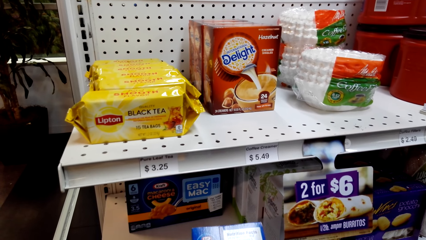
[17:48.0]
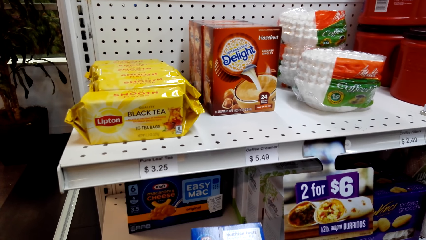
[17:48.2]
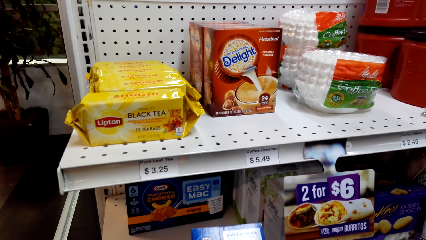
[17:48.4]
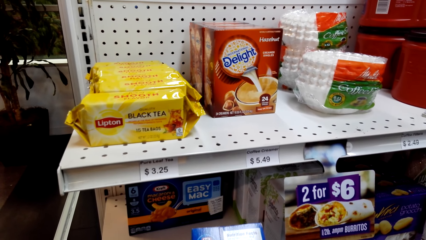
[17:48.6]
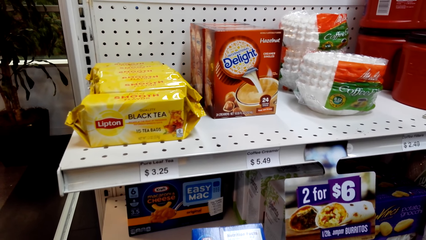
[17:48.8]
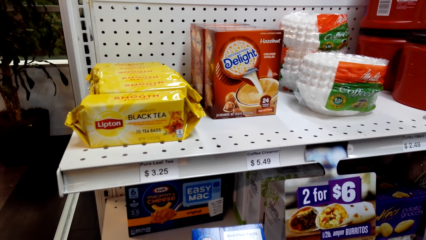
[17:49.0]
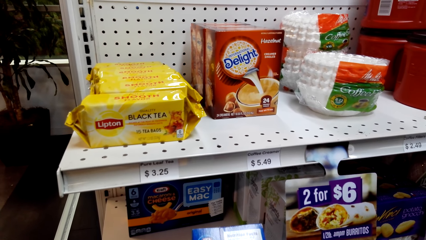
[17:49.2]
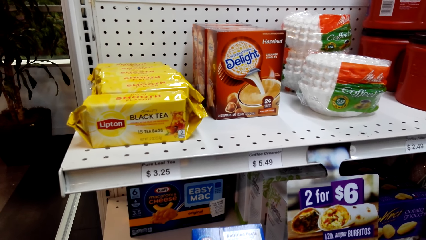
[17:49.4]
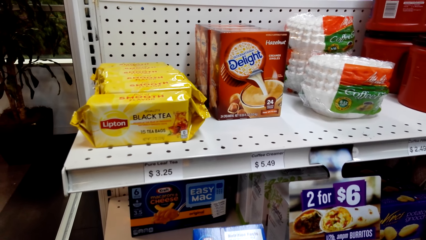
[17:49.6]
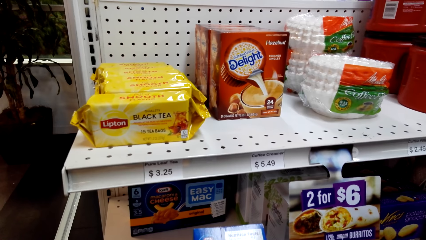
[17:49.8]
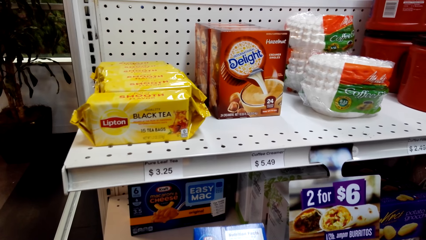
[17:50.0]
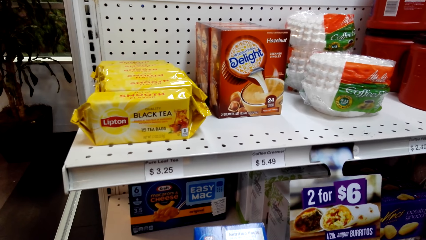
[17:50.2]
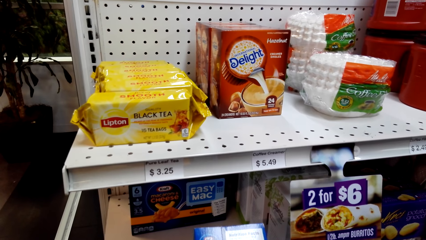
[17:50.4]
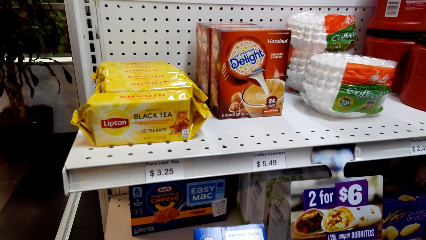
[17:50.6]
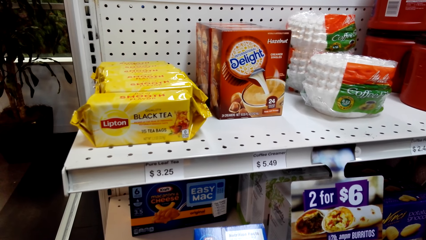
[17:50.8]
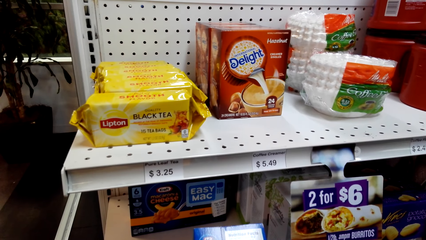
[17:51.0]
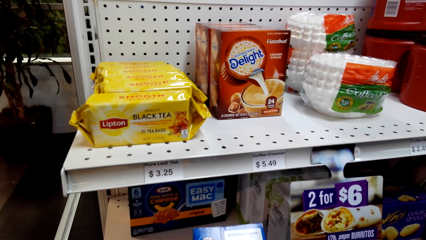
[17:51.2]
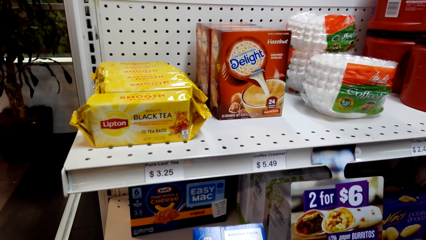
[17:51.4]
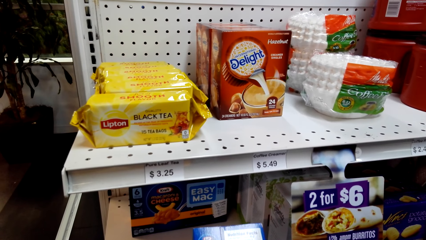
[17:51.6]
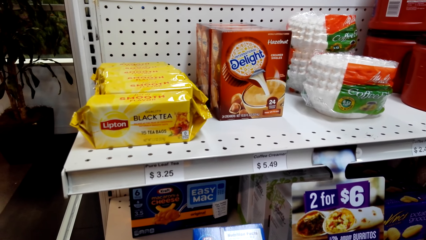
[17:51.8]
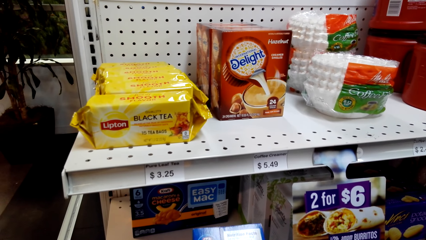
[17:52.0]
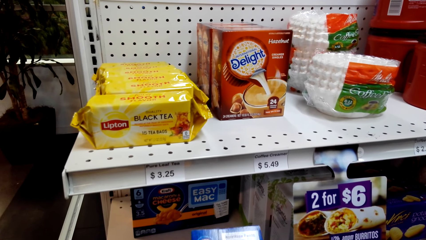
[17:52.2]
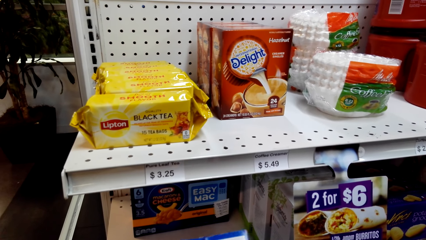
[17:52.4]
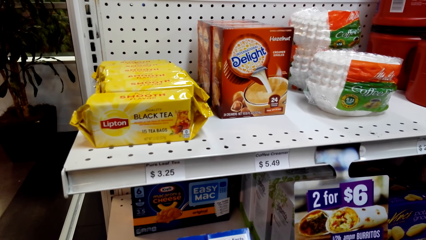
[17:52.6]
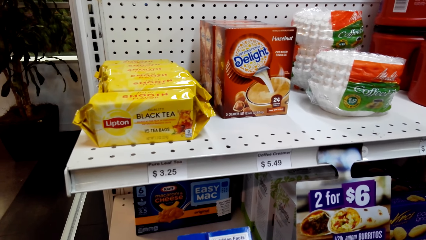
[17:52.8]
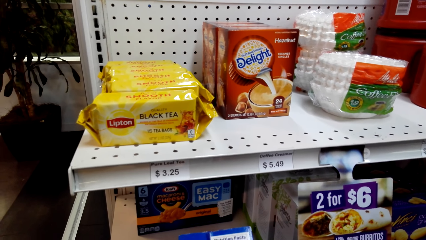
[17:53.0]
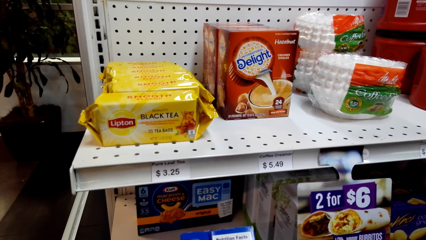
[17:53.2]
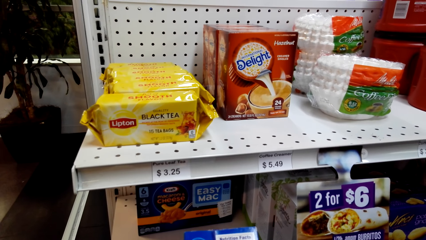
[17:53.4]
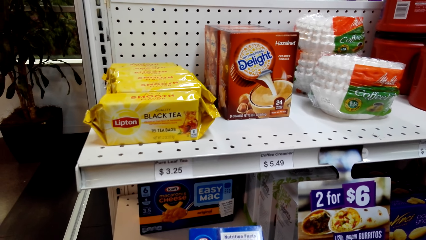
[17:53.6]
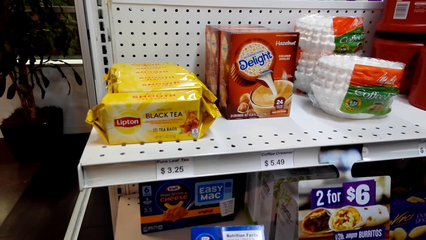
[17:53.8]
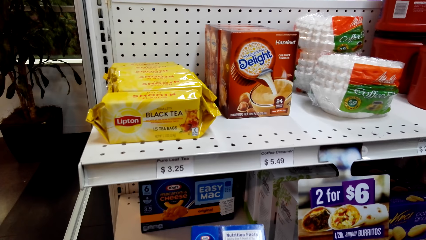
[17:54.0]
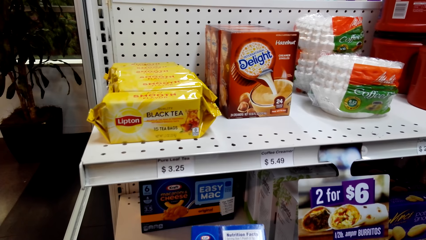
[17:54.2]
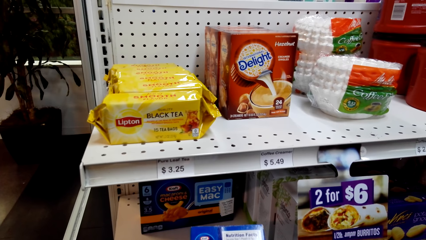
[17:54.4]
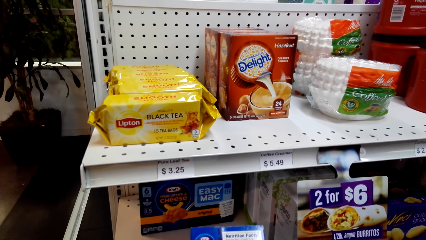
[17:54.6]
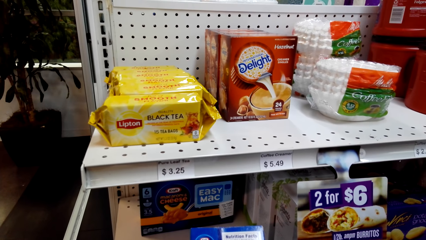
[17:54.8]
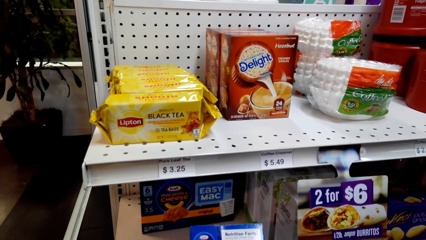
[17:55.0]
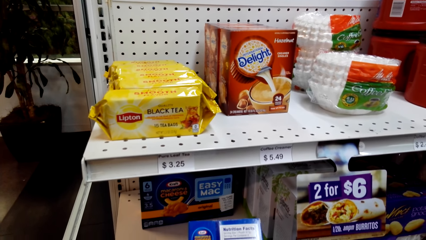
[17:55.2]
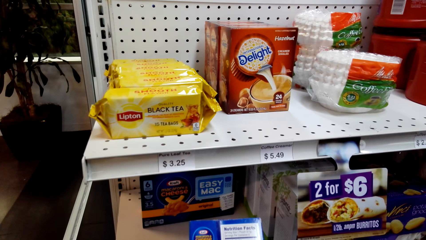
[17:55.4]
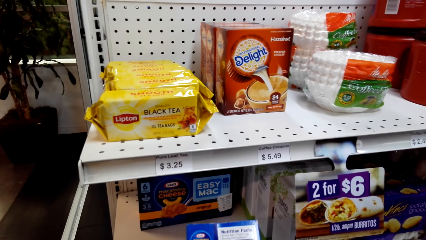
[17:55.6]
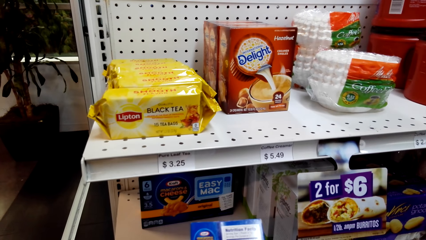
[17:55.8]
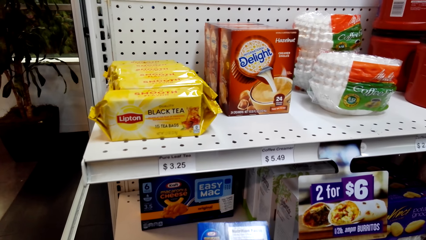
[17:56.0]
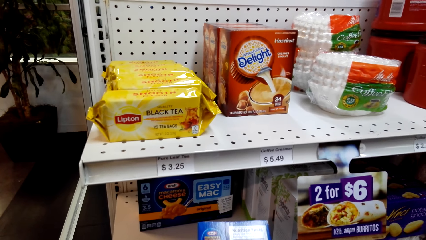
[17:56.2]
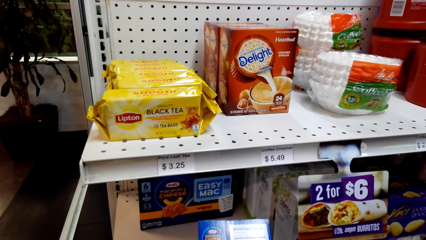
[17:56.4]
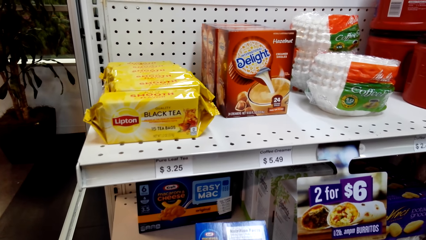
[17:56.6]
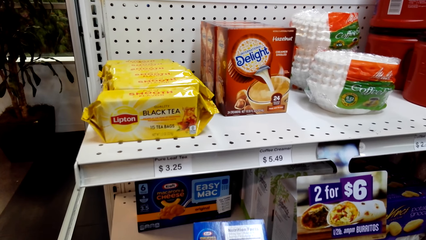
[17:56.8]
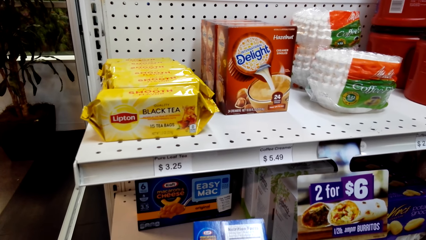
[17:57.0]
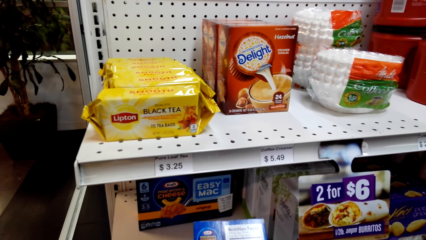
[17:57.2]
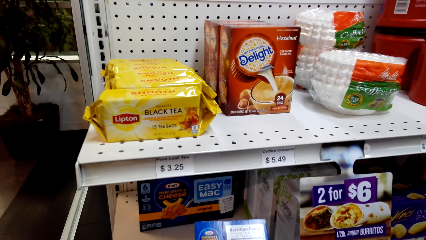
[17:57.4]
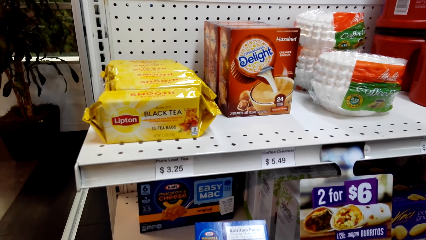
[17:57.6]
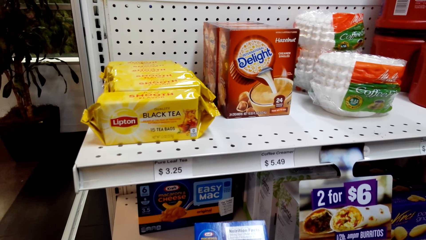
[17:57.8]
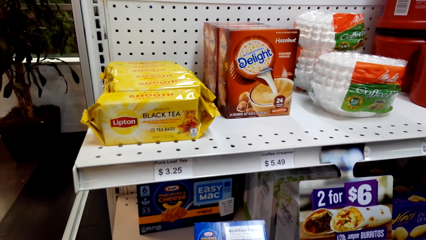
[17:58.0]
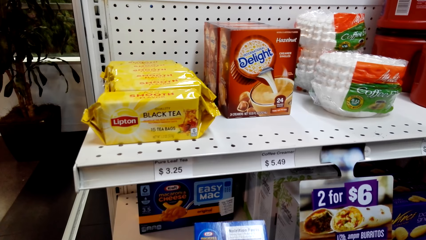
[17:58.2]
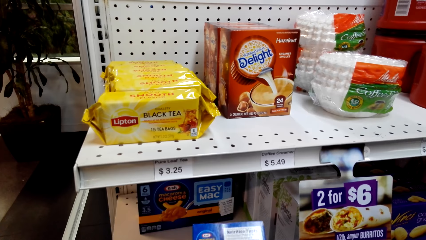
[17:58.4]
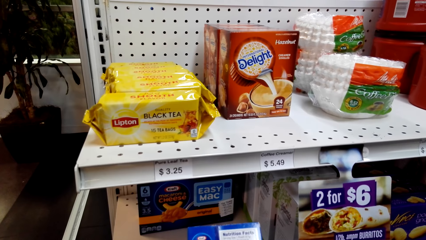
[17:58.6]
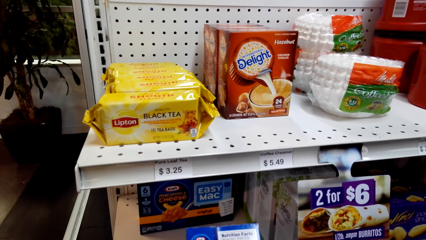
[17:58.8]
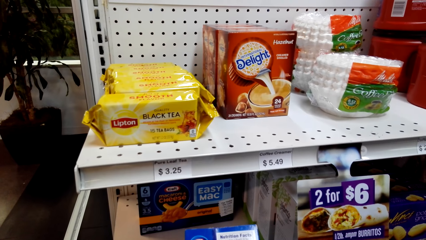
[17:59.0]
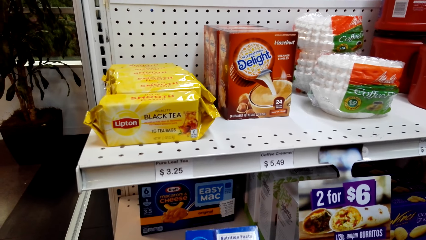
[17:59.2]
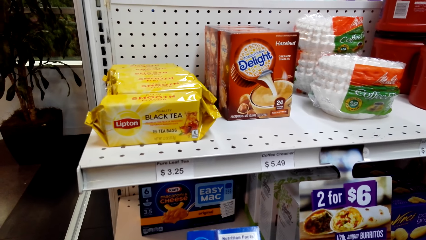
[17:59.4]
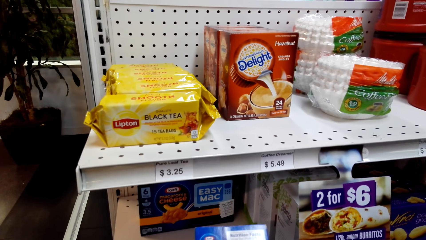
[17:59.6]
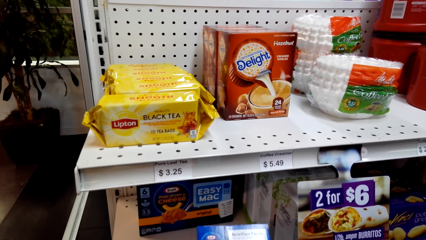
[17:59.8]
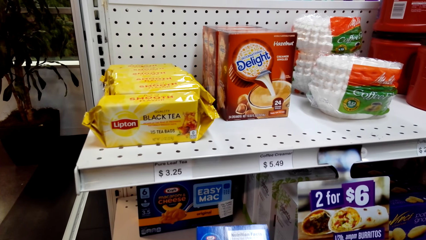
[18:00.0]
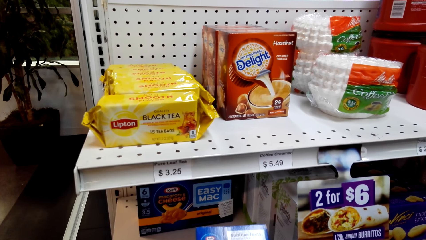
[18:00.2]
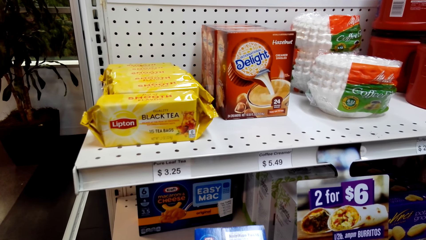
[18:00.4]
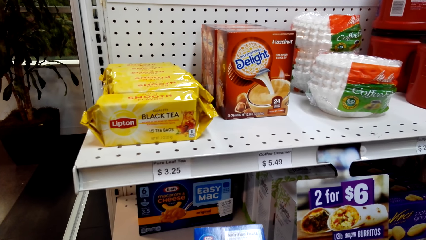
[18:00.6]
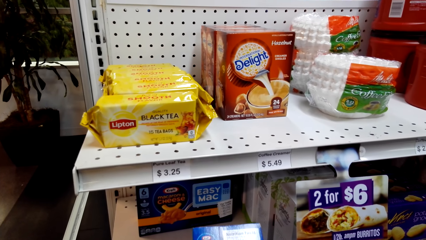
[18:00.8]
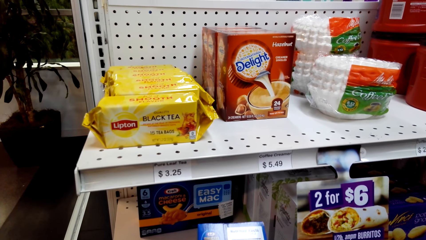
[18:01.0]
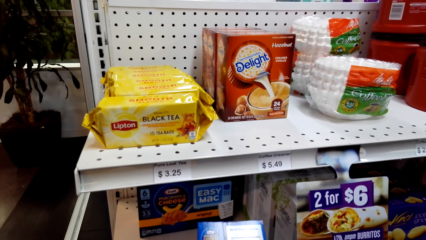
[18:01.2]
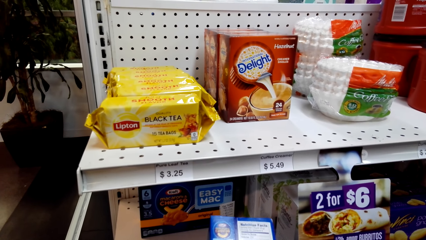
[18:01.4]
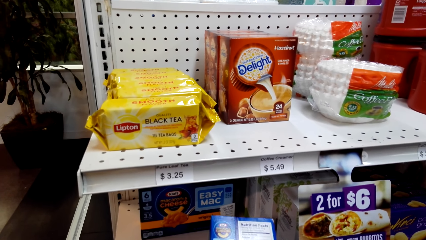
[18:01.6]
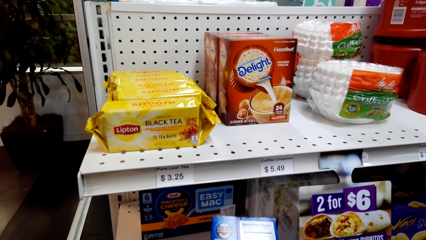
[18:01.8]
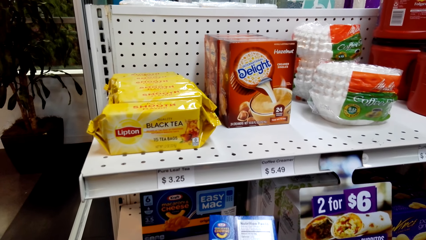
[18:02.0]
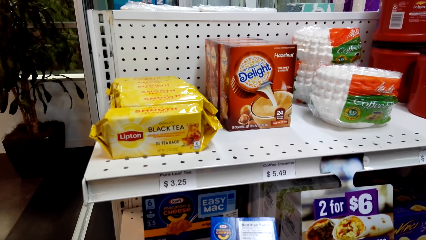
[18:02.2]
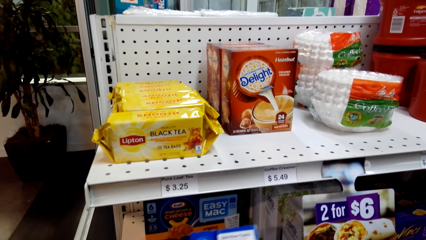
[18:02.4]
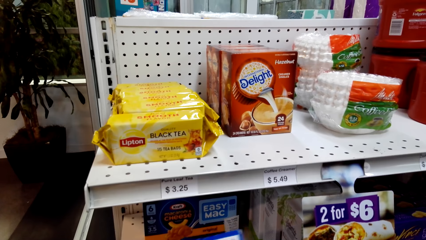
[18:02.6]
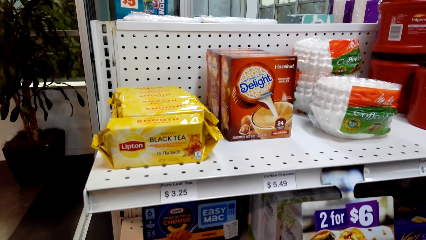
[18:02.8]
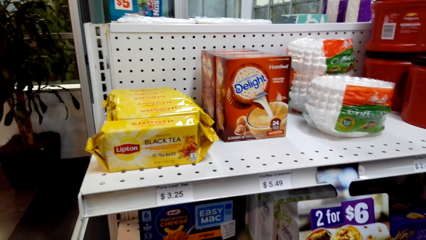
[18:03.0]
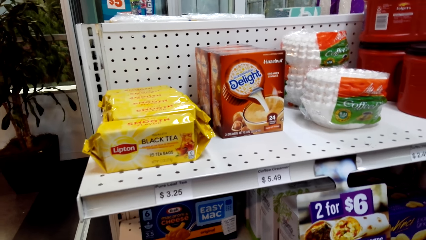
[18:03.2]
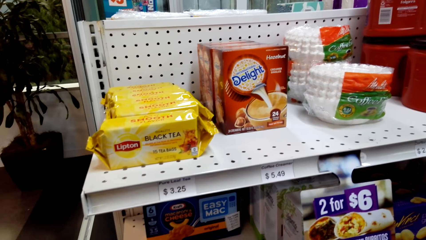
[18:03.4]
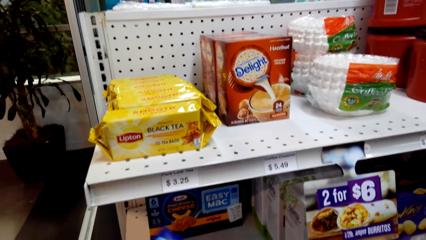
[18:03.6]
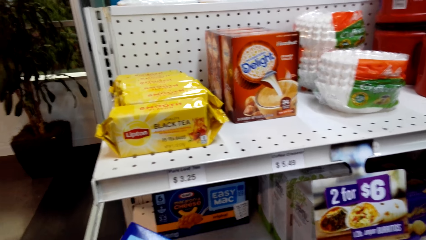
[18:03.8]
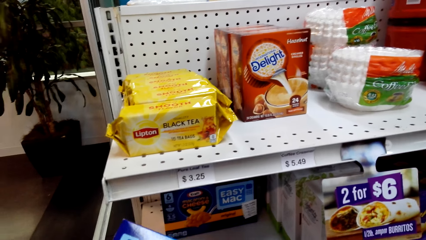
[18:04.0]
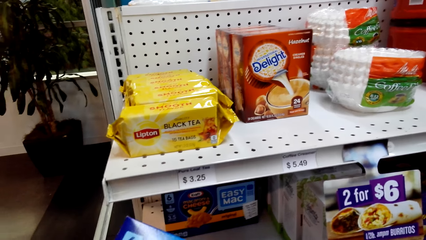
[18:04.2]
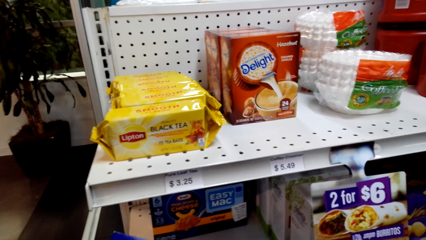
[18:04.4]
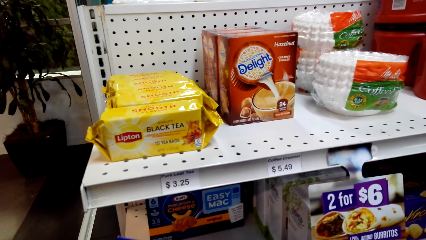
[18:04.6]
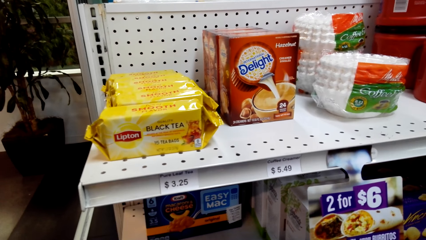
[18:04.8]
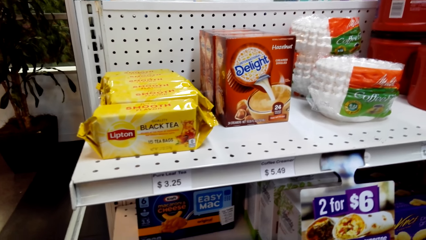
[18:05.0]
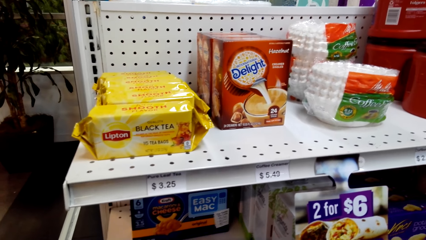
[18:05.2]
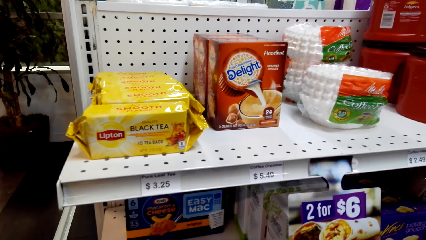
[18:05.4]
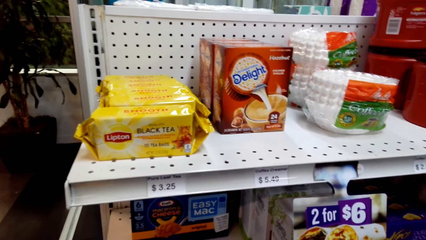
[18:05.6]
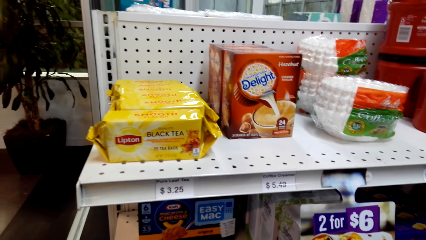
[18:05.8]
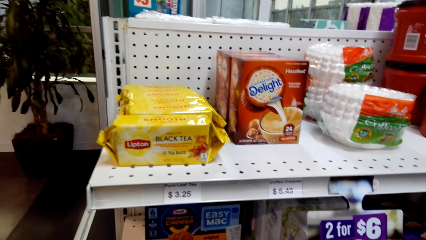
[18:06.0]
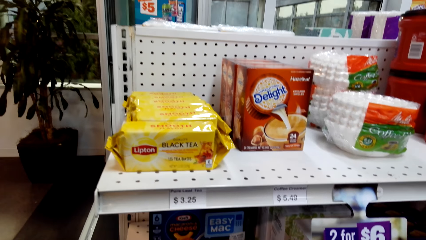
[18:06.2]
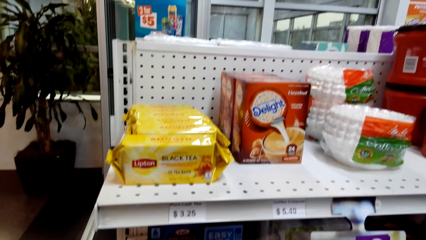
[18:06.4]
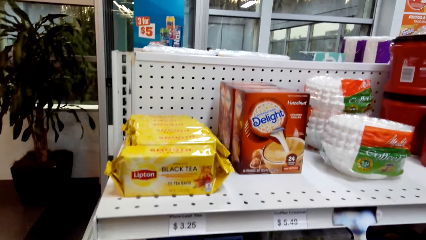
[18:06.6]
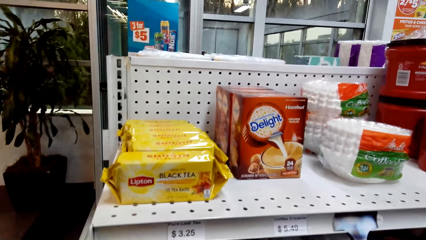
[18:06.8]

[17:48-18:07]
The camera wearer reads the packet of snack. They look around.
